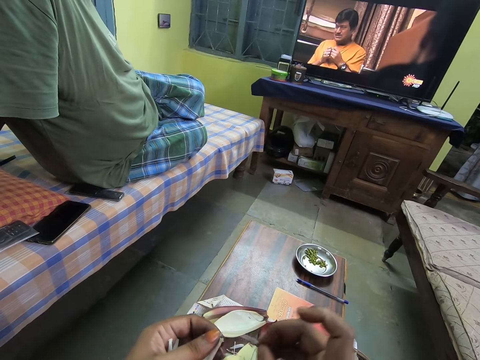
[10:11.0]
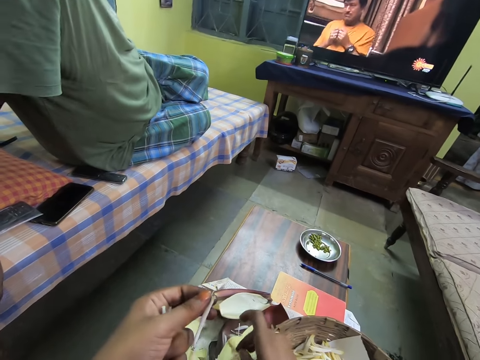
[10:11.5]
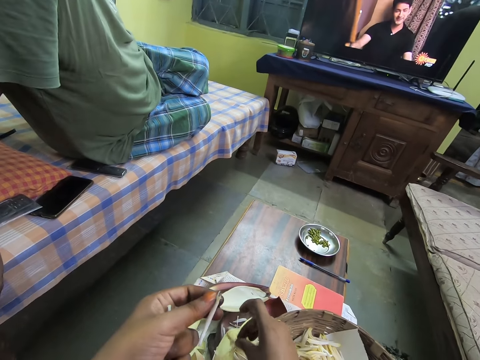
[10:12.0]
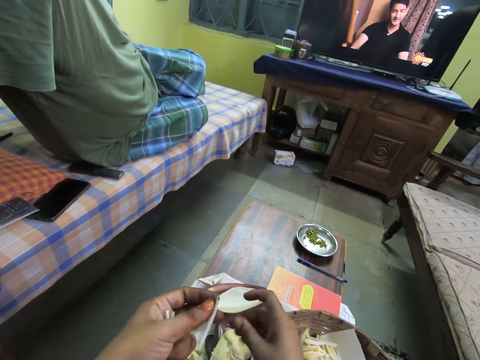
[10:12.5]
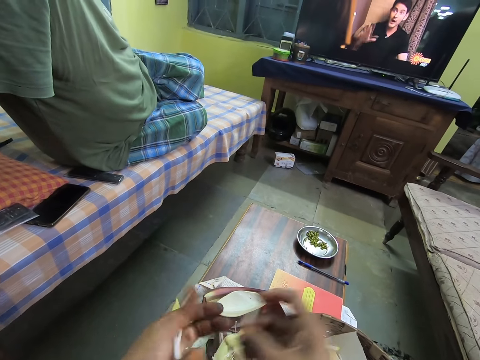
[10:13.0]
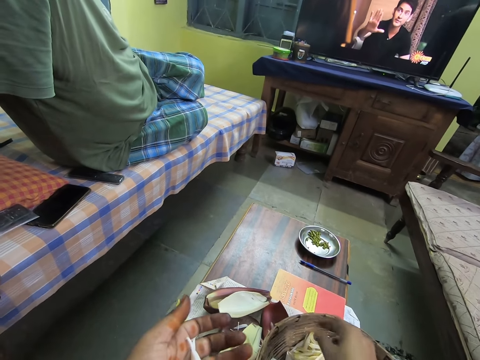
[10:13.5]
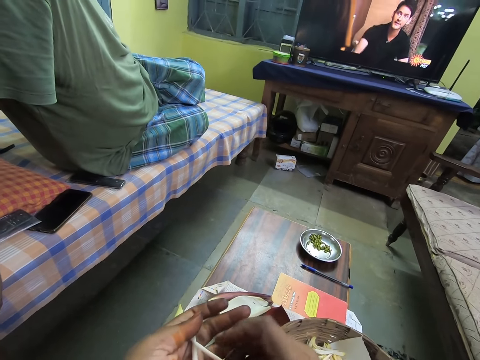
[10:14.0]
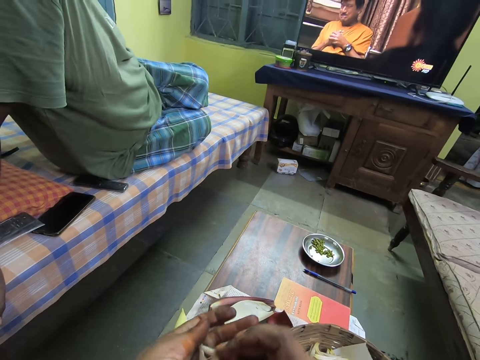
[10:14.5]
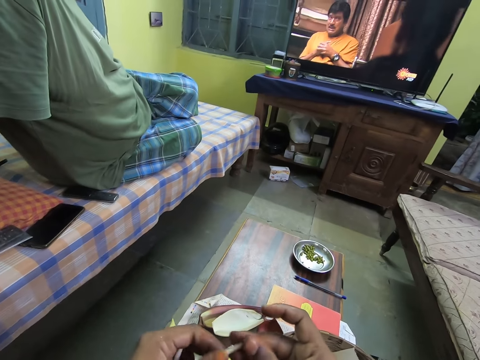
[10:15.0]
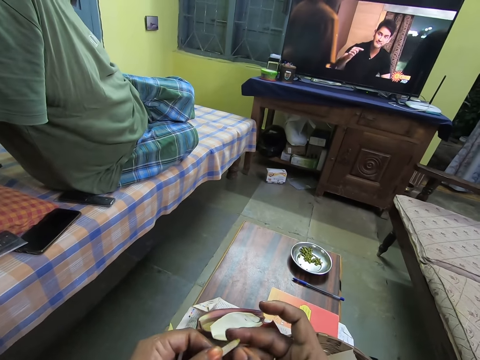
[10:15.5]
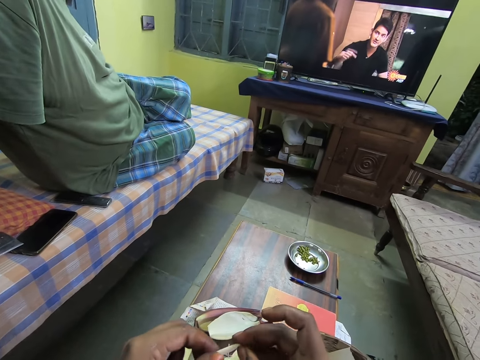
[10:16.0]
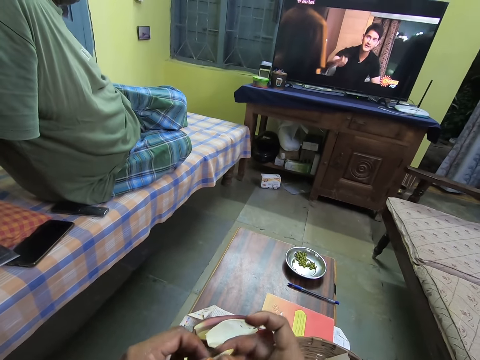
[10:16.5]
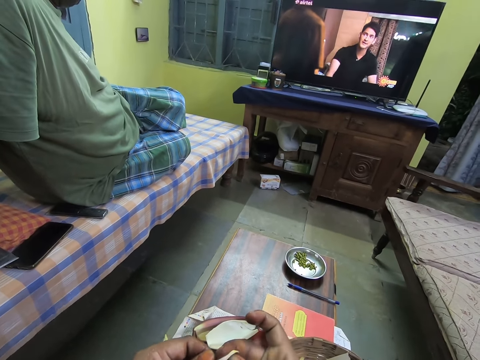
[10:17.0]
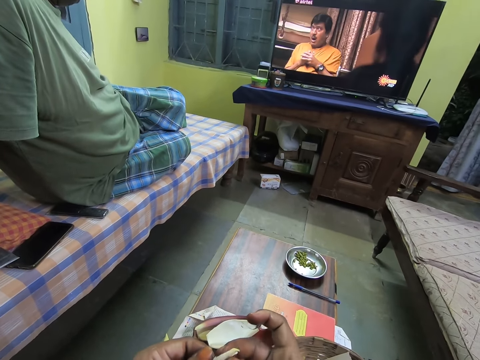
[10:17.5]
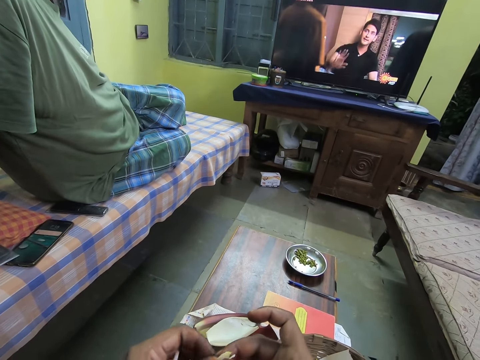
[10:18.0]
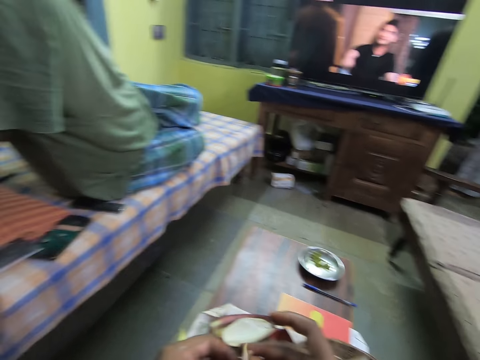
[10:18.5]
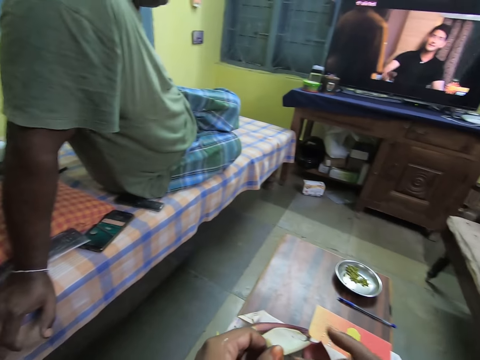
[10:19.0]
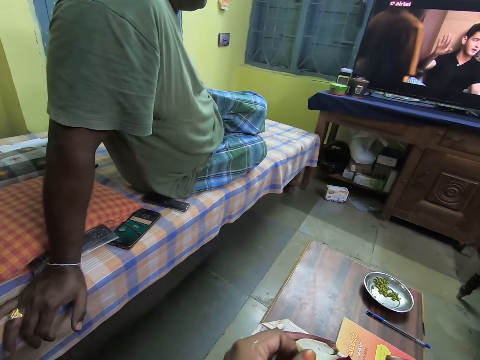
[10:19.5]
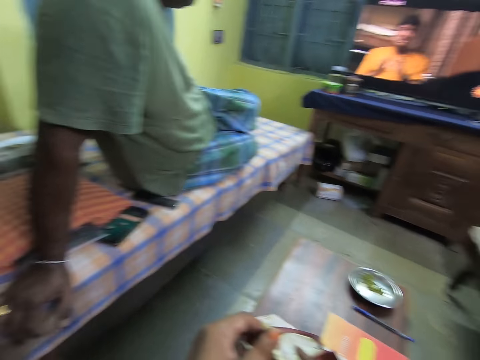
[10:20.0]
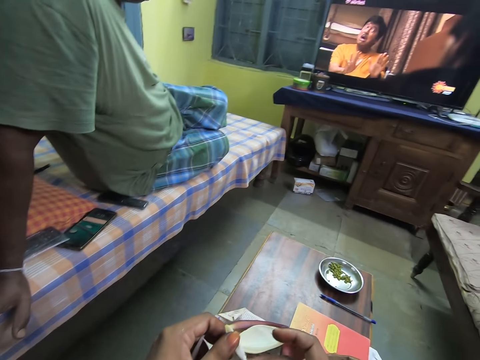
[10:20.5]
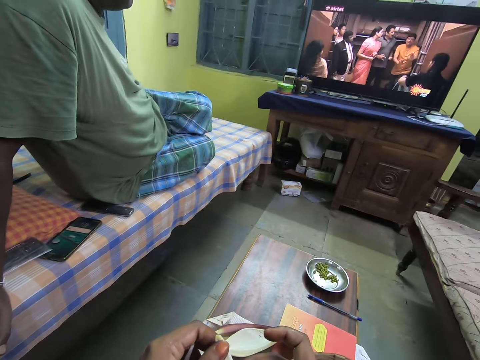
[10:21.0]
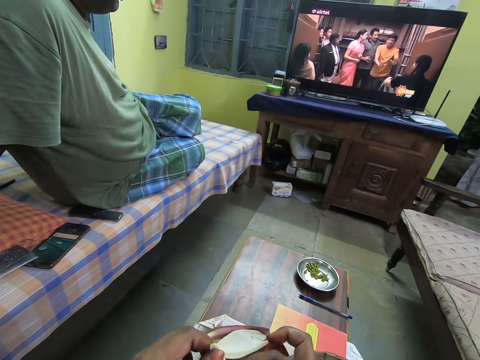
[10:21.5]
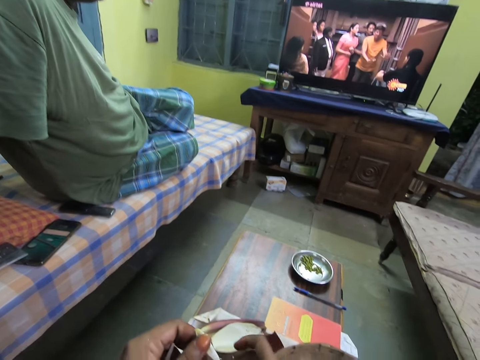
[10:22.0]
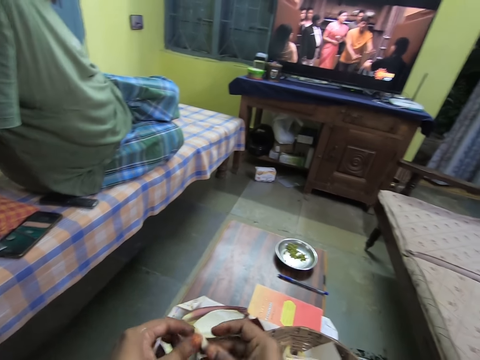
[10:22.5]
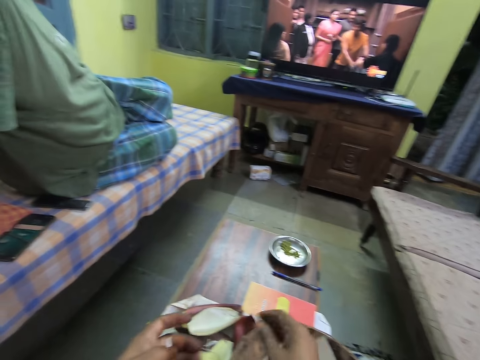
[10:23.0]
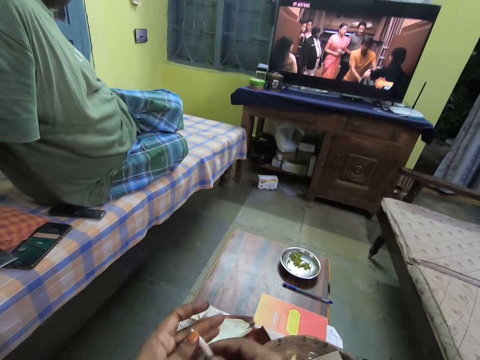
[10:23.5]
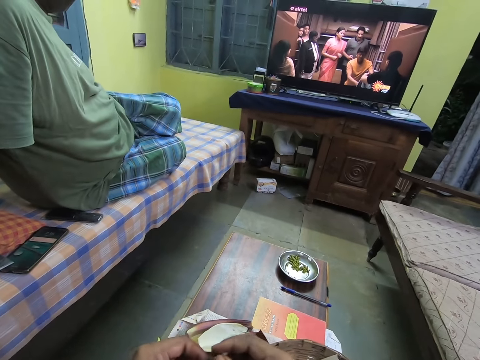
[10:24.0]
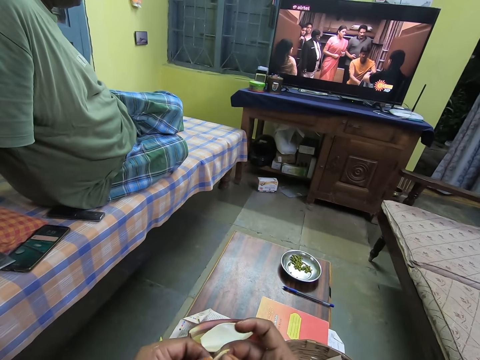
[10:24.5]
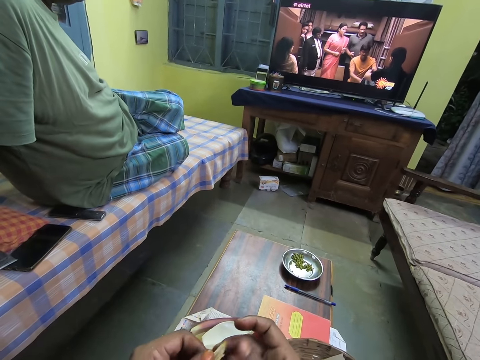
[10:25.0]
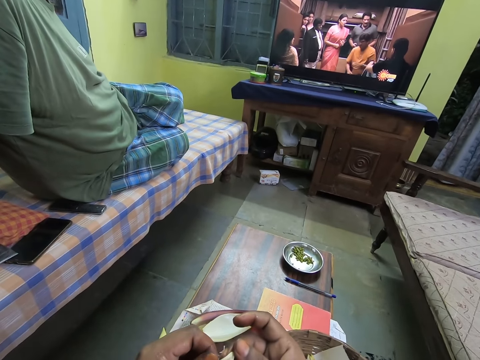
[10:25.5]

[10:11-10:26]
The camera wearer drops a piece of the food crop on the table with her right hand. She drops a piece of the food crop into the basket on the table with her right hand. She processes the food crop in her left hand with both hands. She removes the banana flowers from the flower bud. She drops a piece of the food crop on the table with her right hand. She transfers the food crop from her left hand to her right hand. She places the food crop in her right hand in the basket on the table. She processes the food crop in her left hand with both hands.

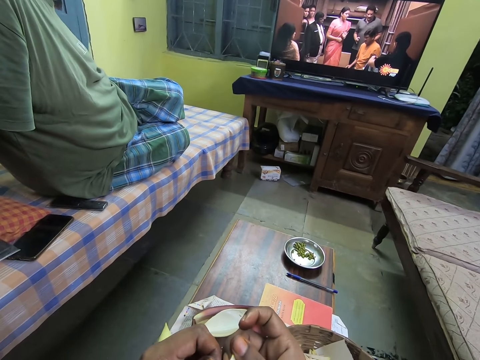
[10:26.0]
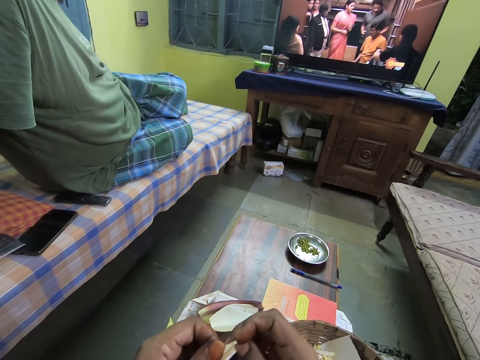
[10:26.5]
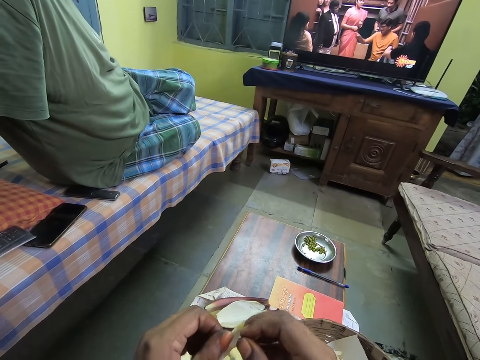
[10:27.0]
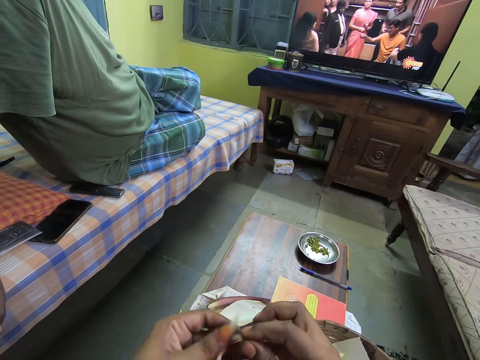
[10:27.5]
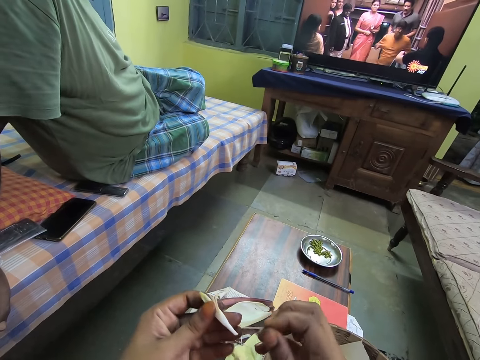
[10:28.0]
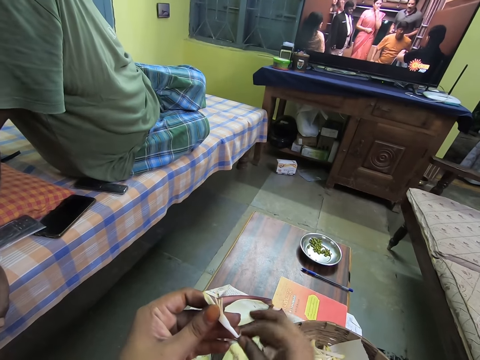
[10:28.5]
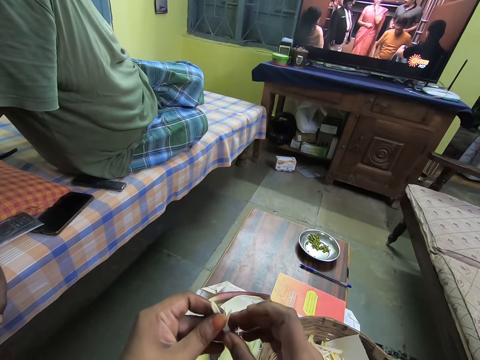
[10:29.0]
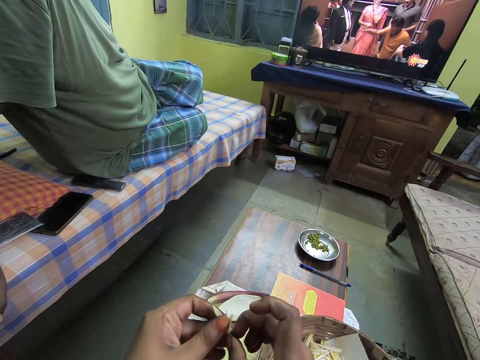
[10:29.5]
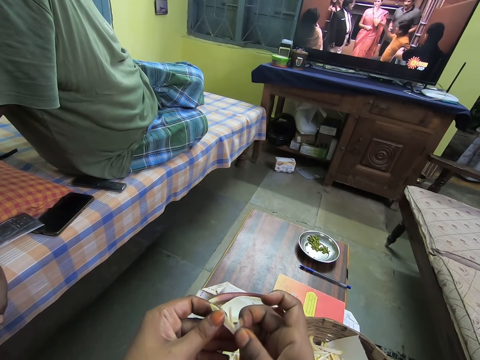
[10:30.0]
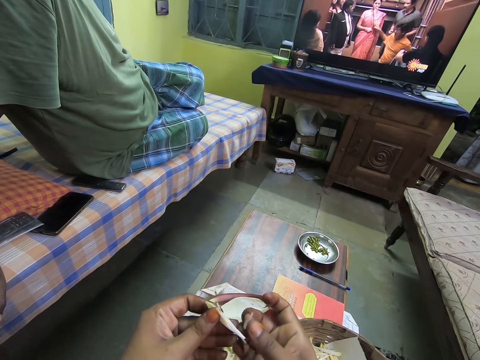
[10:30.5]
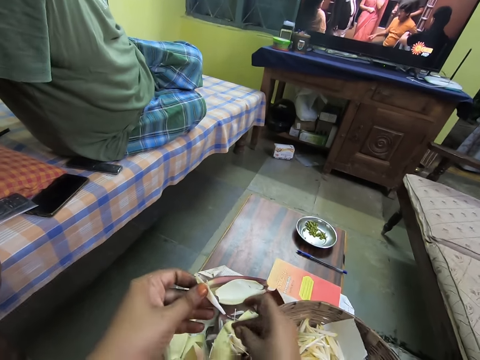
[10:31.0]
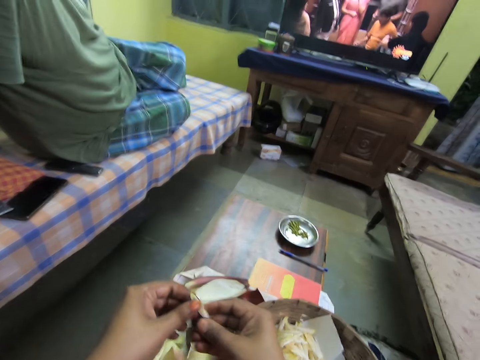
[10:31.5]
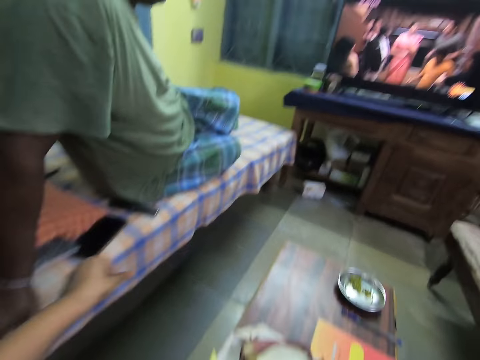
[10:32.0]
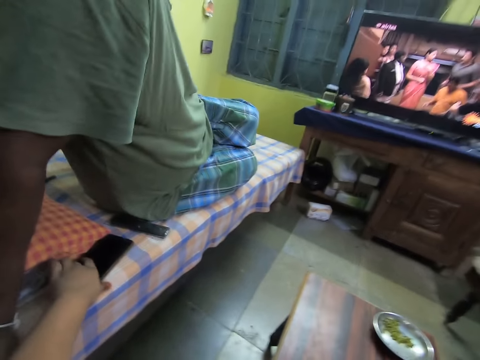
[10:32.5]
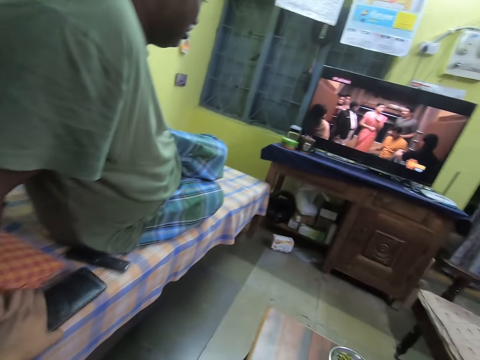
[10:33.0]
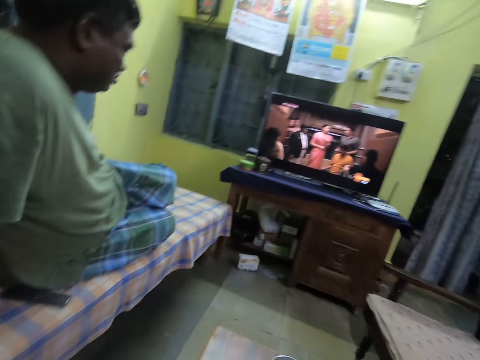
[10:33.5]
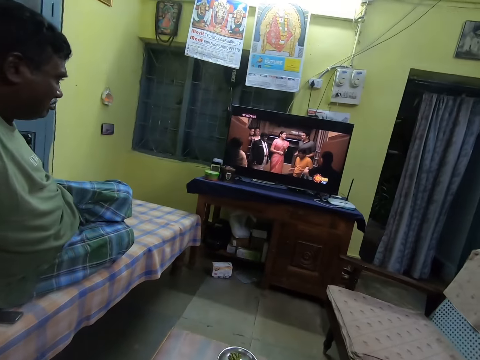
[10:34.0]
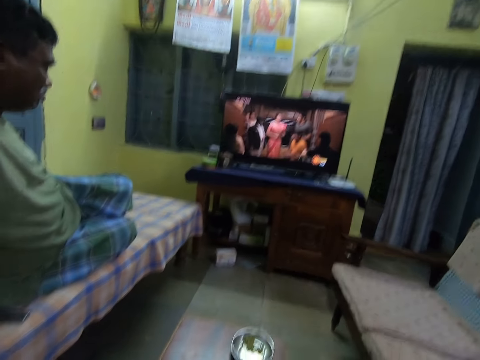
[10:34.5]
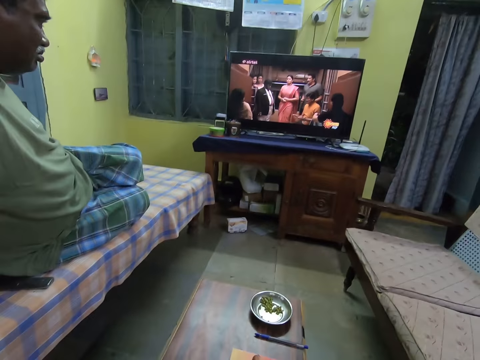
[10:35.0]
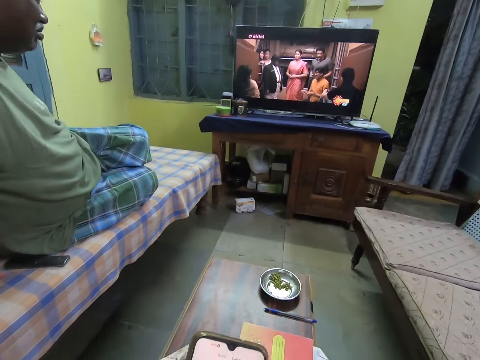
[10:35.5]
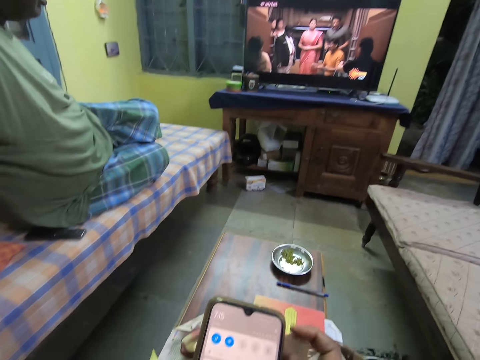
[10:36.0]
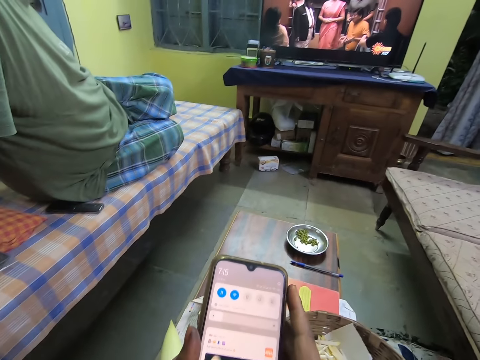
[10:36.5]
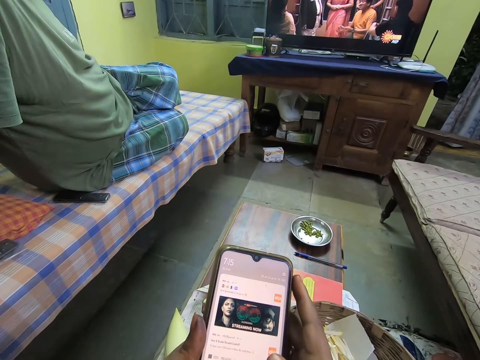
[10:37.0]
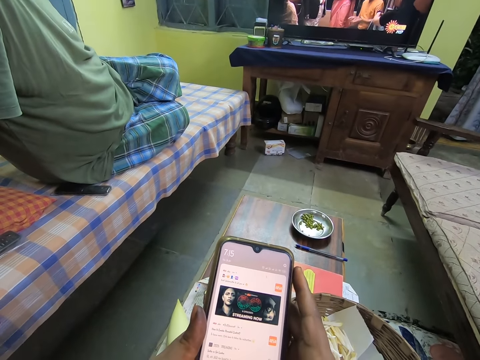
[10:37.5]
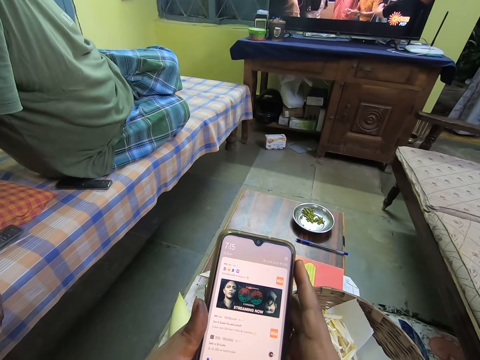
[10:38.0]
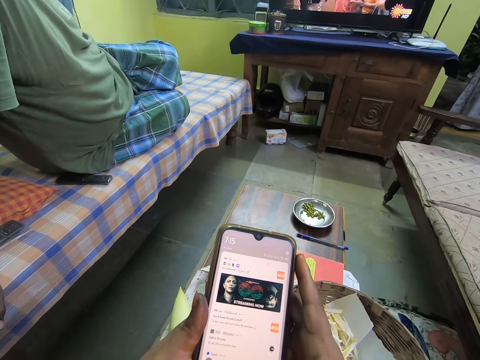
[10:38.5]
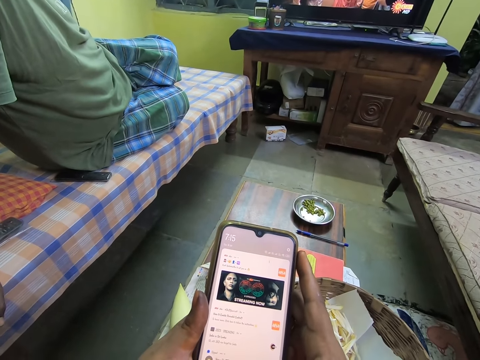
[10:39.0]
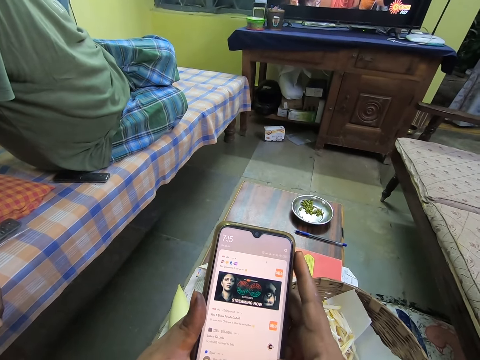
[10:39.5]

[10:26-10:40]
The camera wearer removes the banana flowers from the flower bud. She drops a piece of the food crop on the table with her right hand. She drops a piece of the food crop on the table again. She transfers the food crop from her left hand to her right hand. She places the food crop in her right hand in the basket on the table. She picks up a phone from the bed with her left hand. She operates the phone in both hands with her right hand. She looks at the phone.
